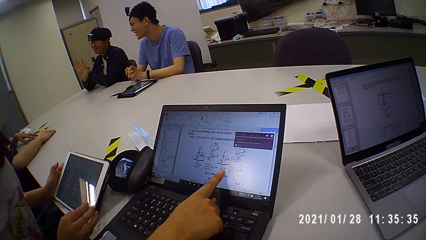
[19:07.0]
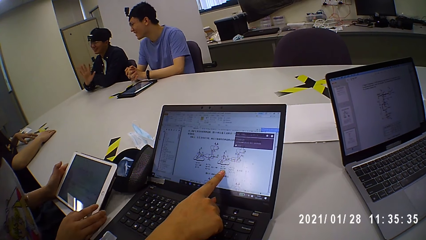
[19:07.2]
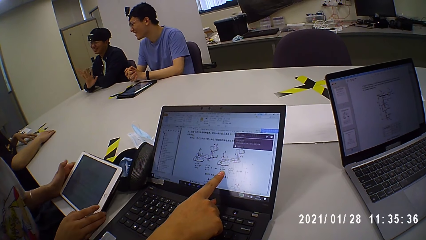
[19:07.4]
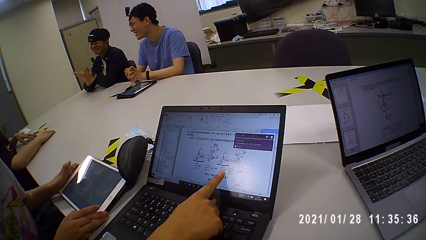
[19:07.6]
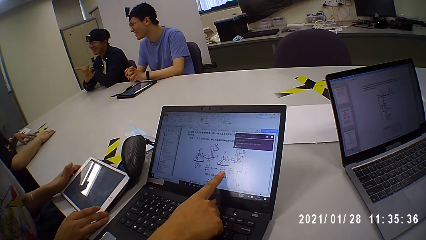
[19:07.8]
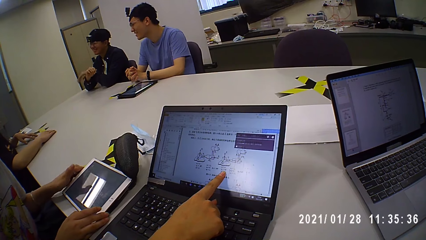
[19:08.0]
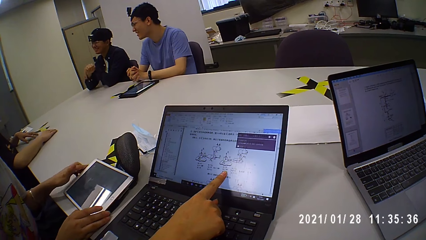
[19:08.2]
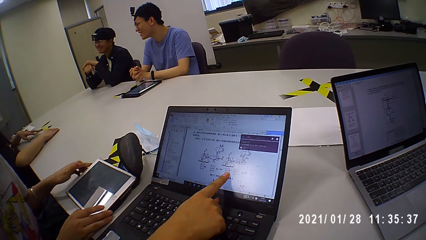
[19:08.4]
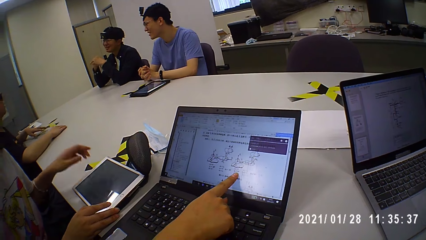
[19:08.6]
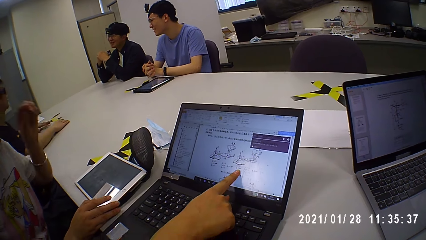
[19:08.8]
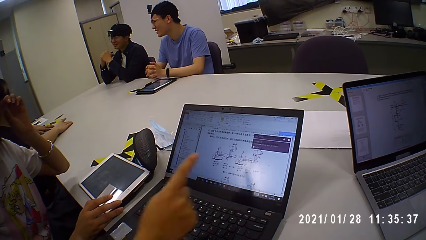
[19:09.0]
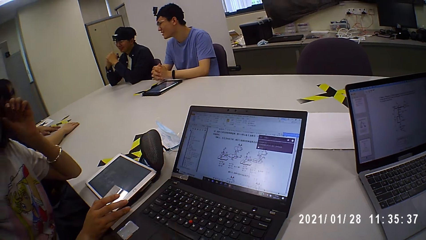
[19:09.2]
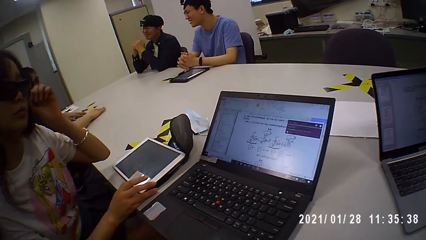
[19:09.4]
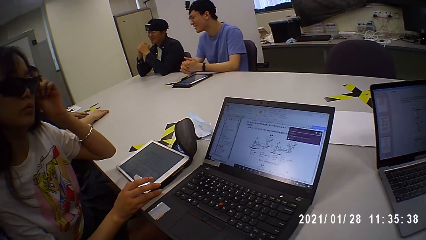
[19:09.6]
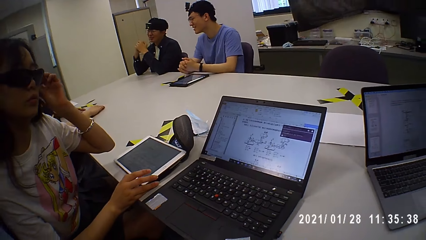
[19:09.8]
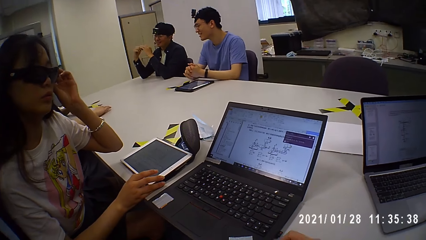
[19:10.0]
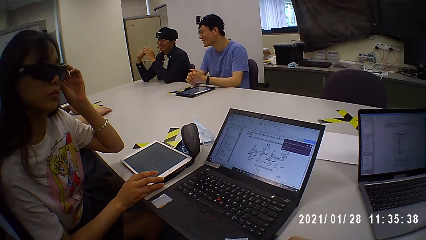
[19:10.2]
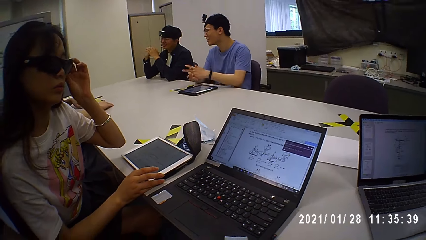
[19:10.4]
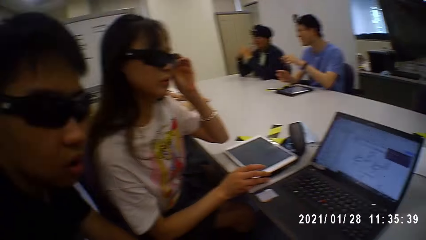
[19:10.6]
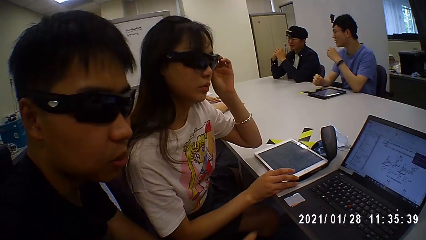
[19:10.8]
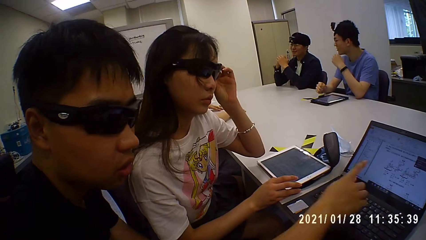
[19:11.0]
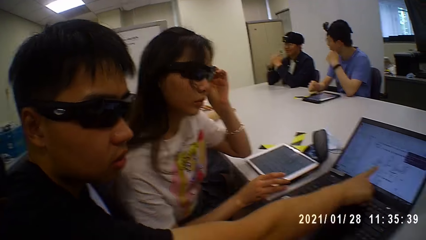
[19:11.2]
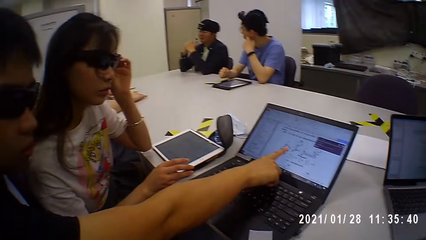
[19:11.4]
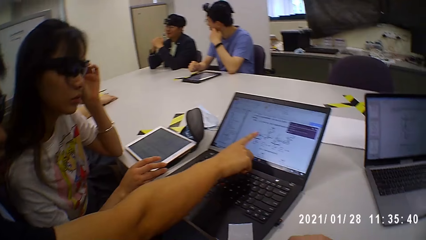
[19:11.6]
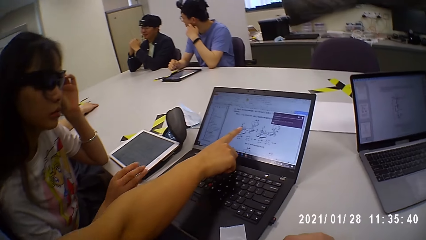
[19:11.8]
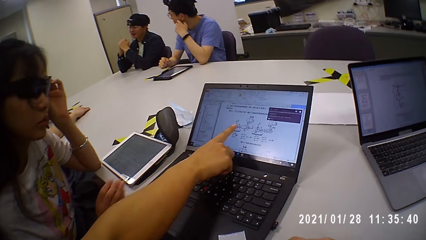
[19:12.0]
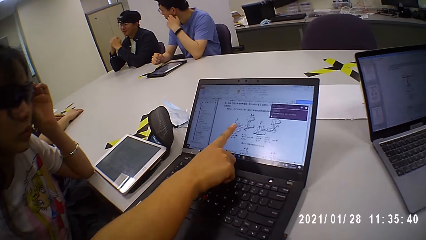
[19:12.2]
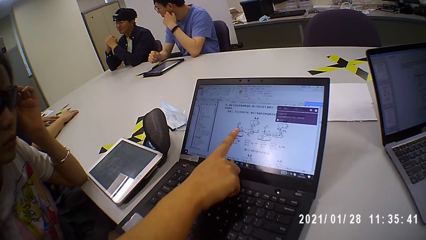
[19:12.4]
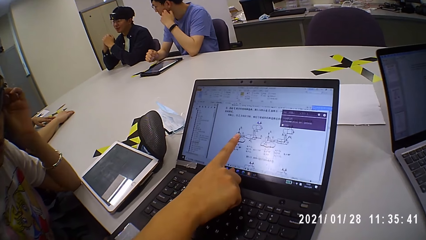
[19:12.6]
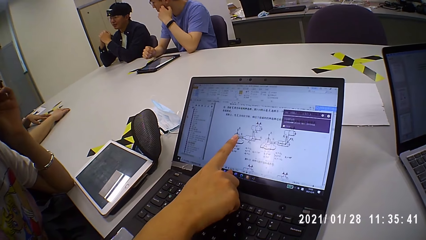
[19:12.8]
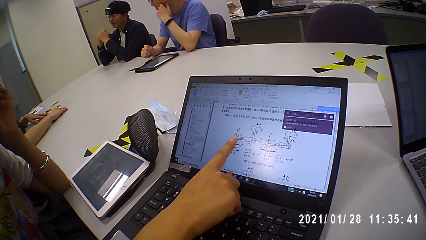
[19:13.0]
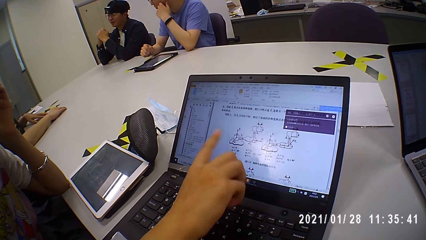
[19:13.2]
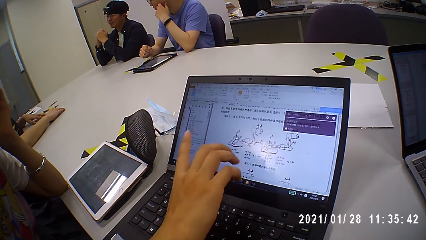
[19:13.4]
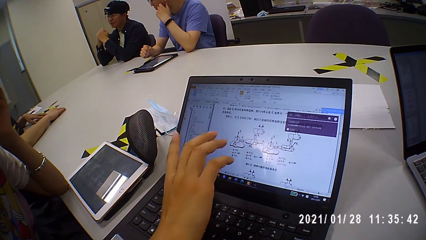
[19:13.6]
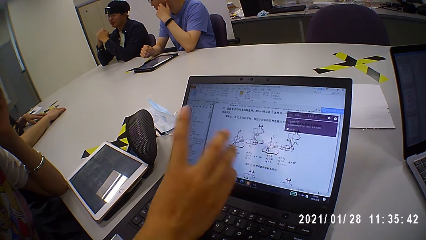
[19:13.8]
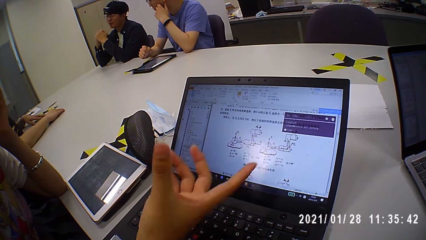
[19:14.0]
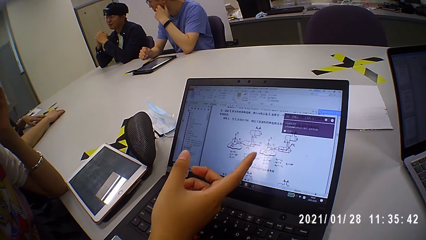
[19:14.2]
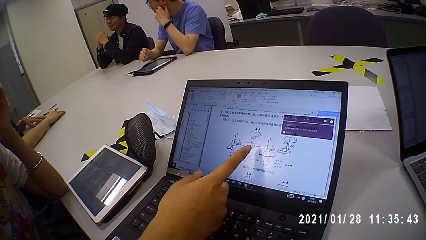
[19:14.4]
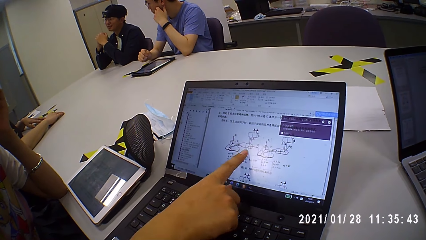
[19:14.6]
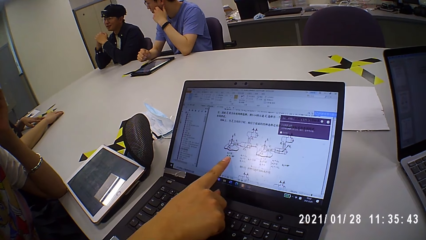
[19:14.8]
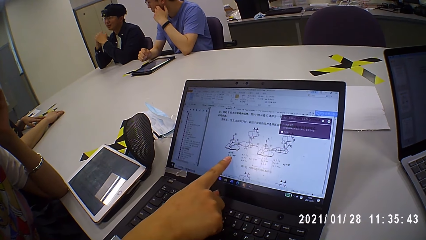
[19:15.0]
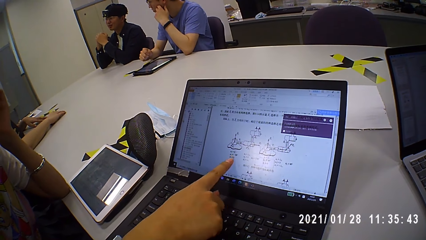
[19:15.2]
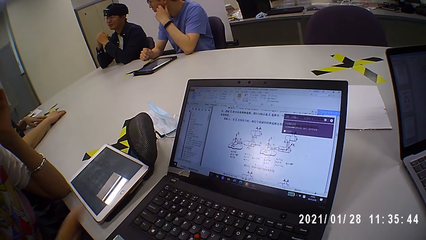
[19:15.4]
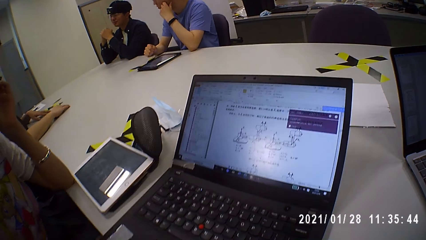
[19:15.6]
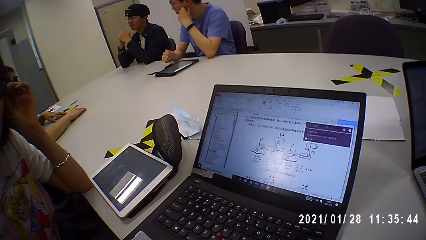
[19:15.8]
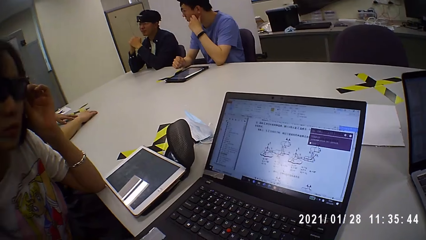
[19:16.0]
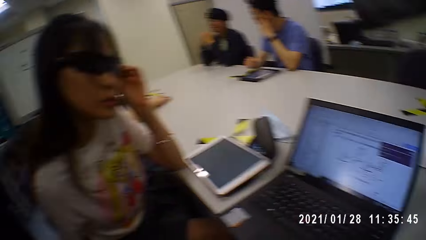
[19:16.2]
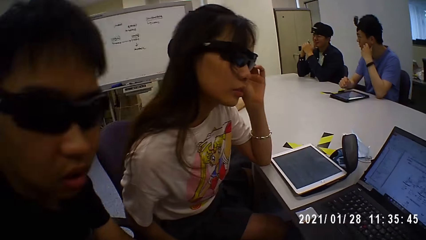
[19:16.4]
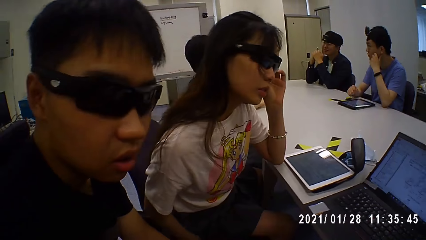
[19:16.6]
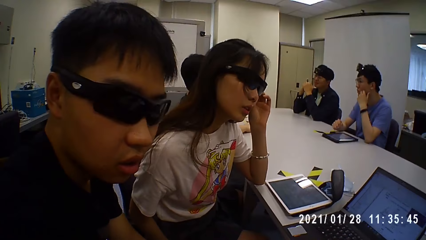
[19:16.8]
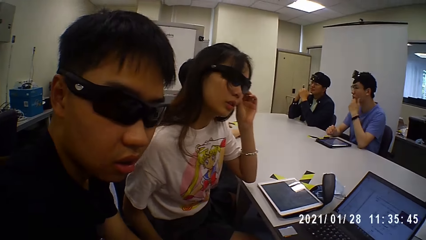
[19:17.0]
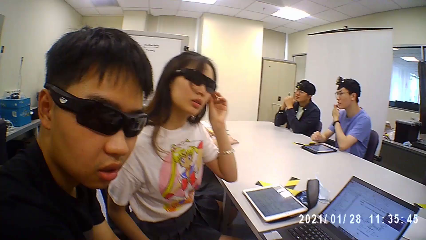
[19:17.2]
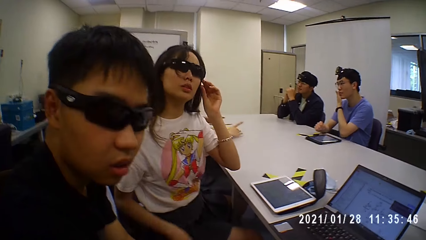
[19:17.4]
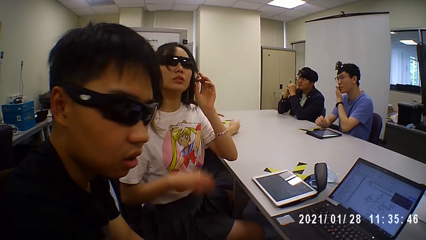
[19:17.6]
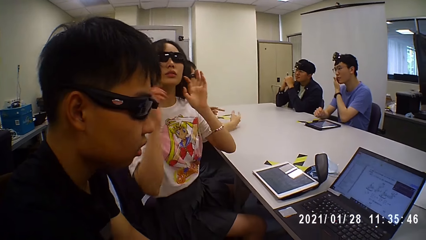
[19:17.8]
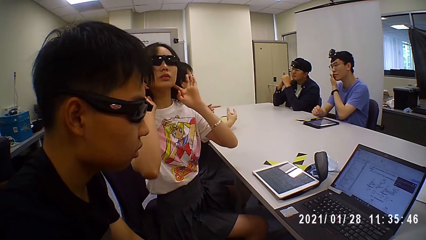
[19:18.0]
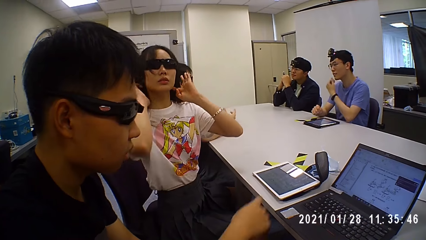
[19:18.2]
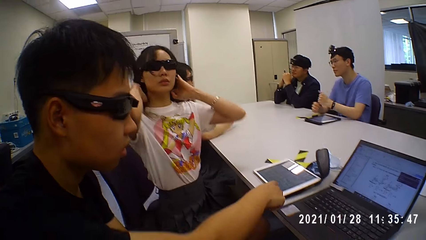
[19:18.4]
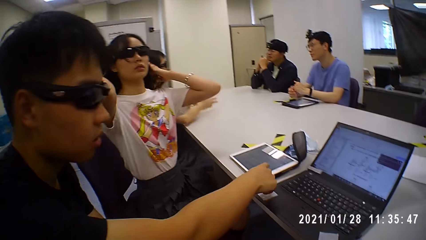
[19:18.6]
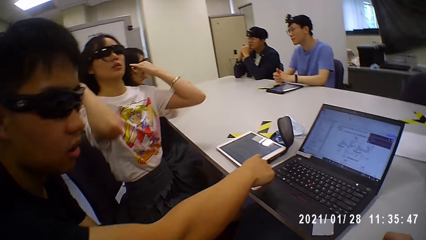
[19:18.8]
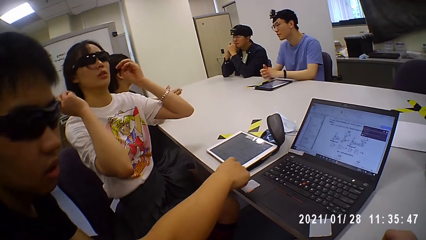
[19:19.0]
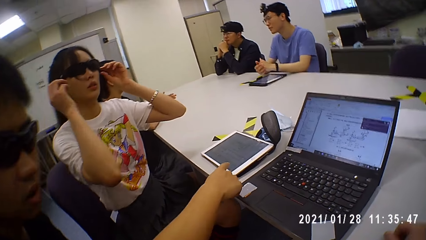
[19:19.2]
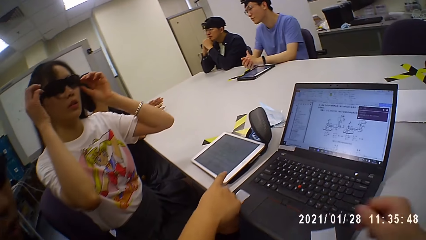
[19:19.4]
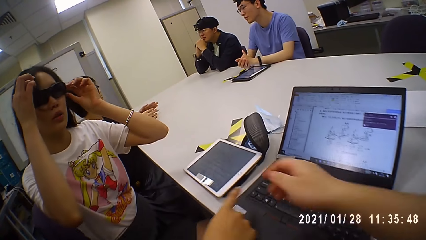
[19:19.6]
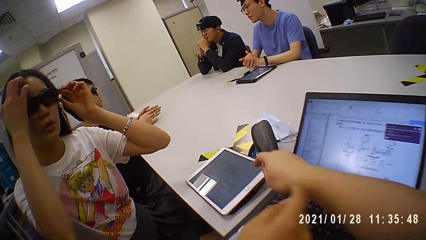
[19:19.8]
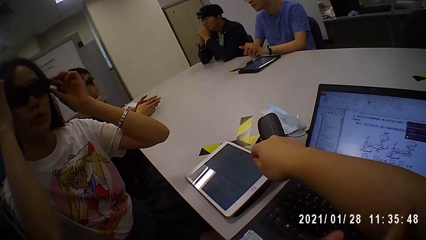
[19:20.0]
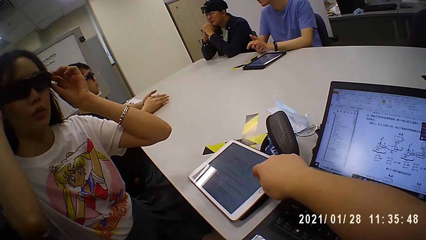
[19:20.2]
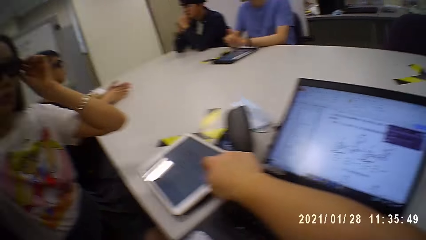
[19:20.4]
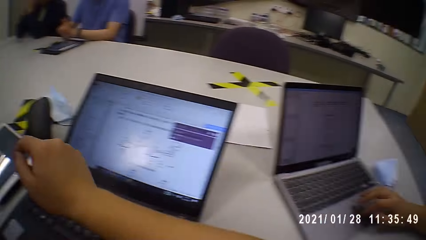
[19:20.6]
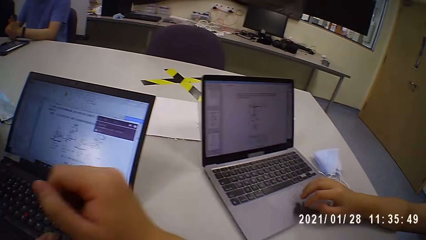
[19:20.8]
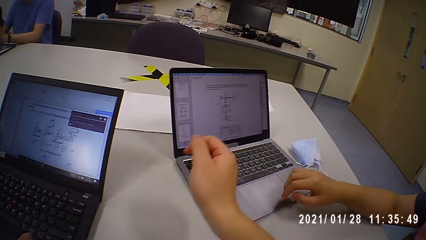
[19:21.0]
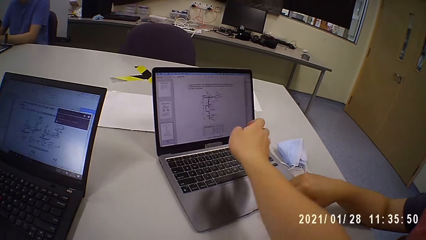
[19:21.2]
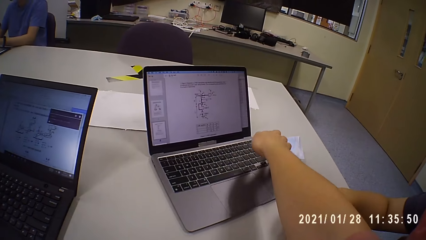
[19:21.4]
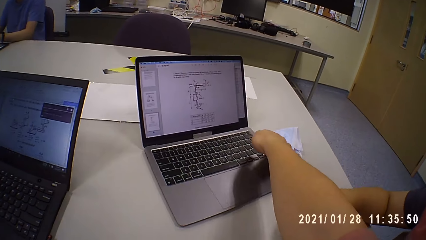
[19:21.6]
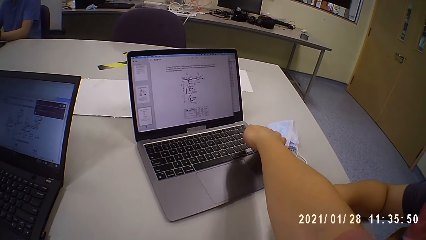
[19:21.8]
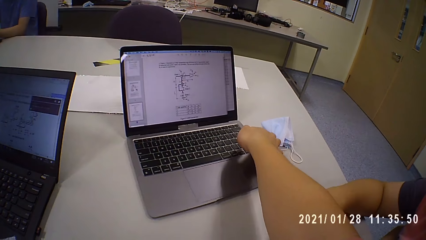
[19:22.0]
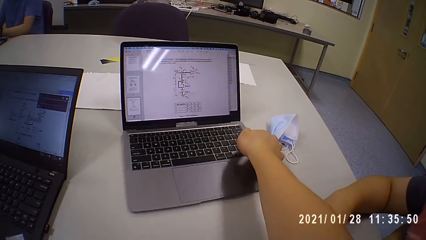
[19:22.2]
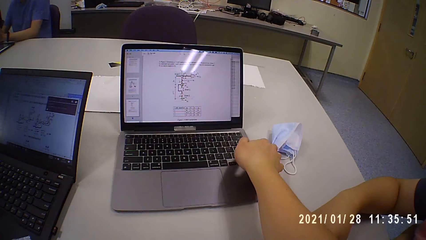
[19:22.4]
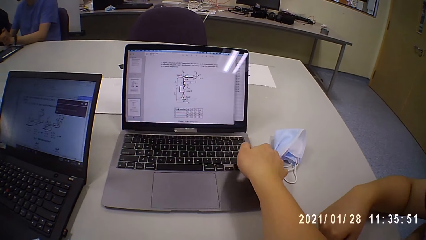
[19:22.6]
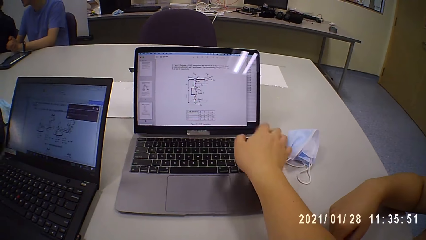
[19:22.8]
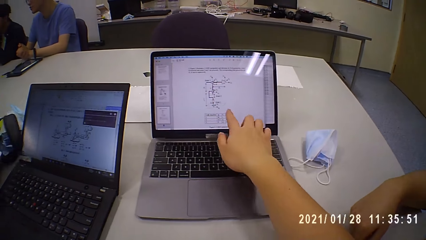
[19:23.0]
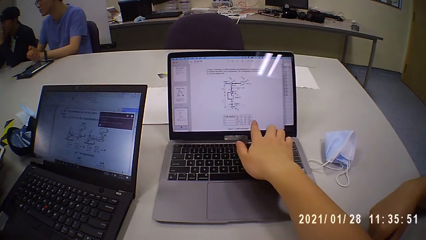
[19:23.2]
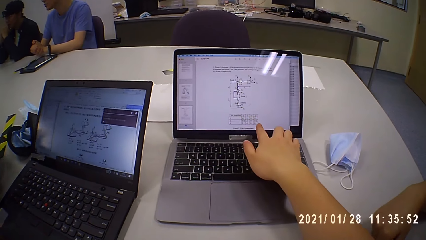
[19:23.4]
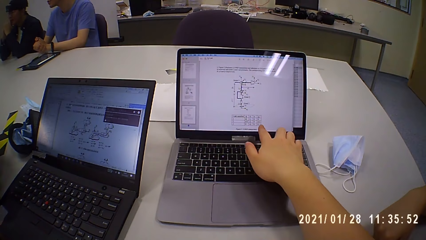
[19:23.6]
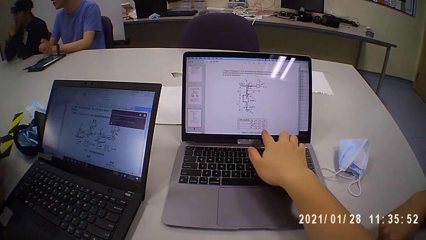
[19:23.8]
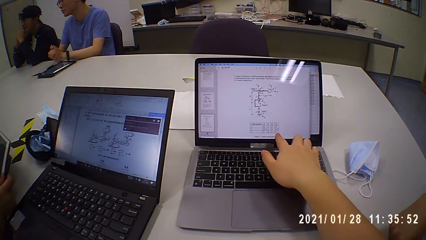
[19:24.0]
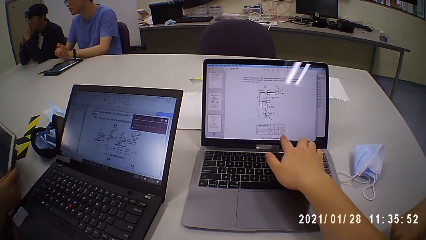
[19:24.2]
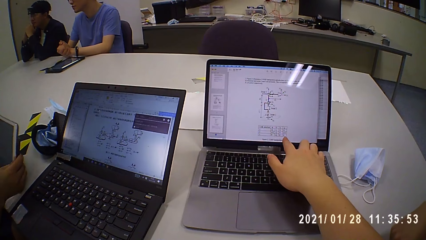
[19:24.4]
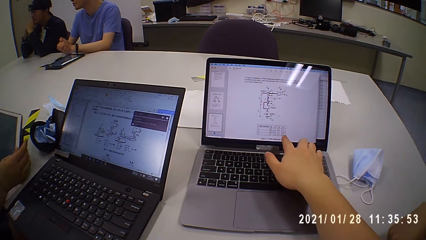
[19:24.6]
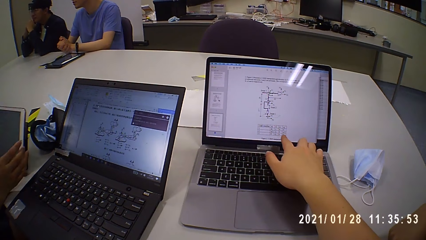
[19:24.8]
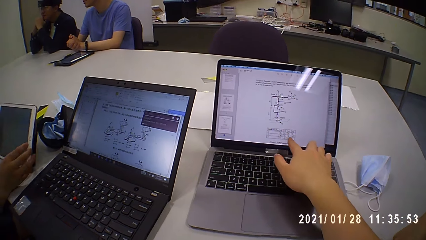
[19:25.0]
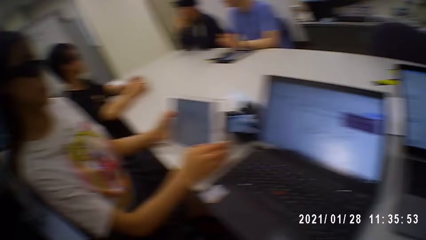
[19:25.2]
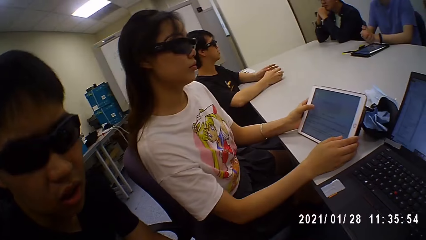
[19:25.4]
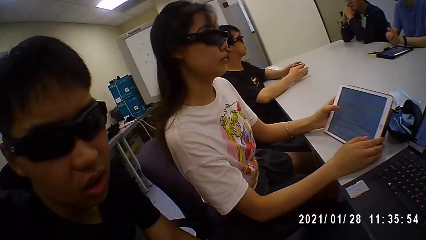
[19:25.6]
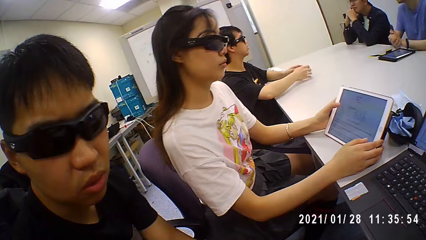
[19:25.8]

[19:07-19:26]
A woman places the tablet on the table with both hands. The woman touches a pair of sunglasses on her face with her left hand. A man rests his head on his right hand. Another man touches the screen of the laptop on the table with his right hand. The woman places her right hand on her legs. Another man demonstrates with the hand. The camera wearer looks around. The woman adjusts her hair with both hands. The first man holds his hands together on the table. The woman touches the pair of sunglasses on her face with her left hand. The woman touches her hair with her right hand. The camera wearer touches the tablet on the table with his right hand. He moves the laptop on the table with his right hand. He touches the screen of the laptop on the table with his right hand. The woman picks up the tablet from the table with both hands. The woman sets the tablet on the table with both hands. Another man moves his hands on the table. The woman operates the tablet on the table with her left hand.
